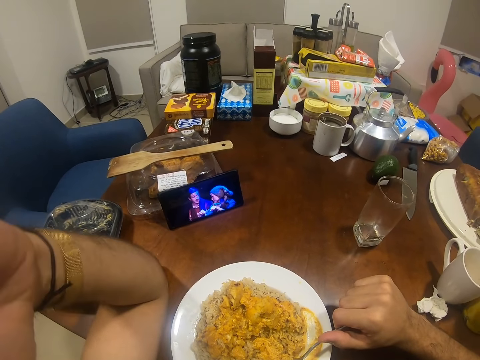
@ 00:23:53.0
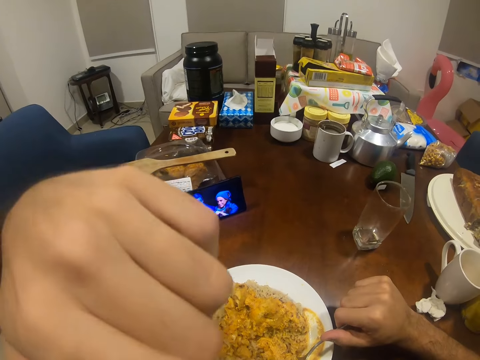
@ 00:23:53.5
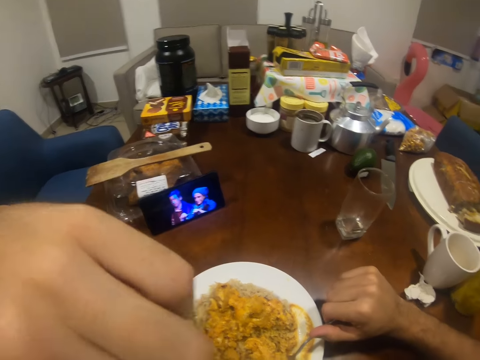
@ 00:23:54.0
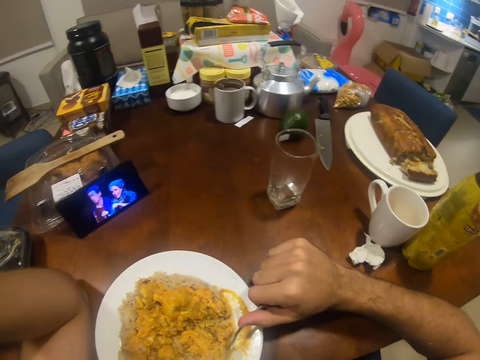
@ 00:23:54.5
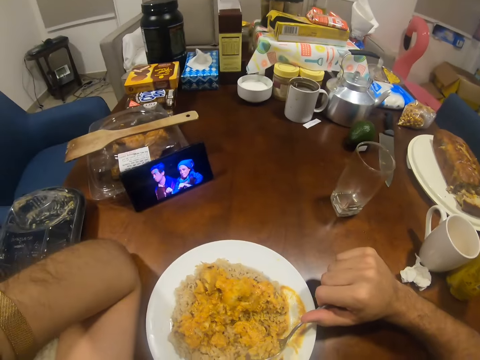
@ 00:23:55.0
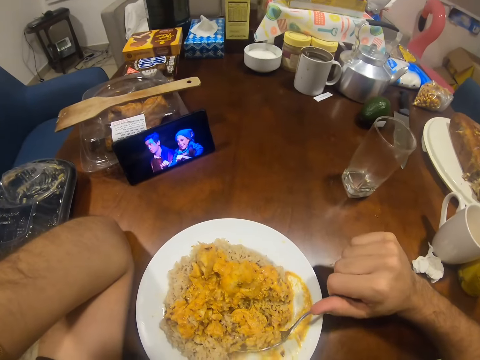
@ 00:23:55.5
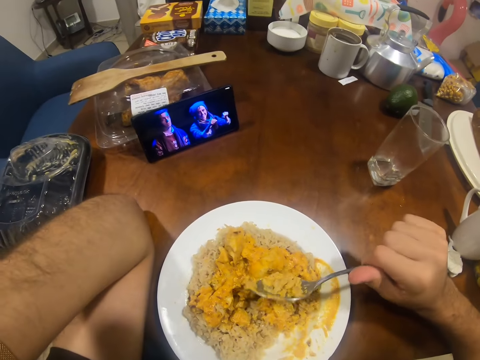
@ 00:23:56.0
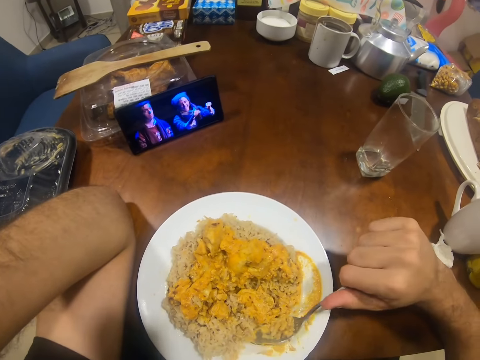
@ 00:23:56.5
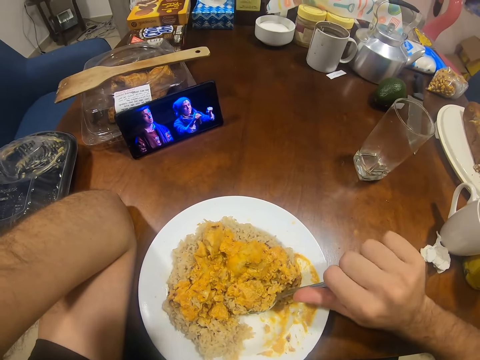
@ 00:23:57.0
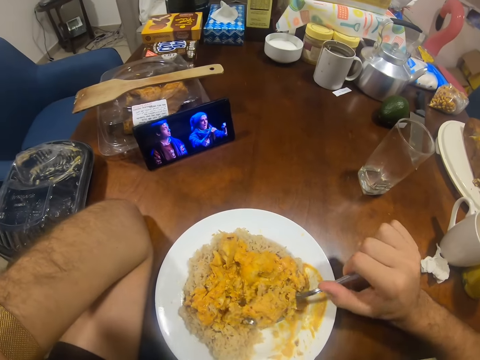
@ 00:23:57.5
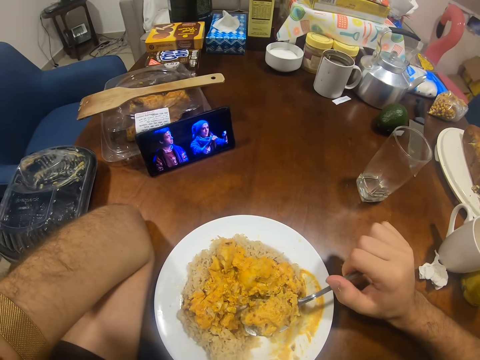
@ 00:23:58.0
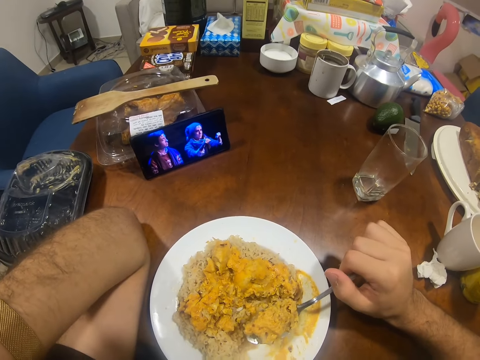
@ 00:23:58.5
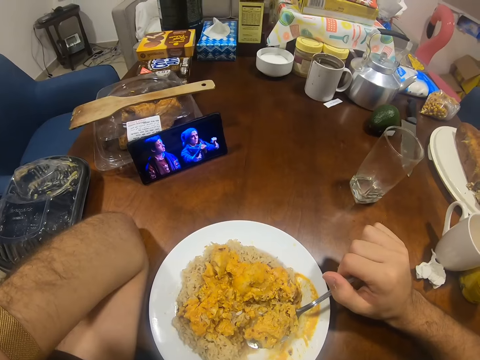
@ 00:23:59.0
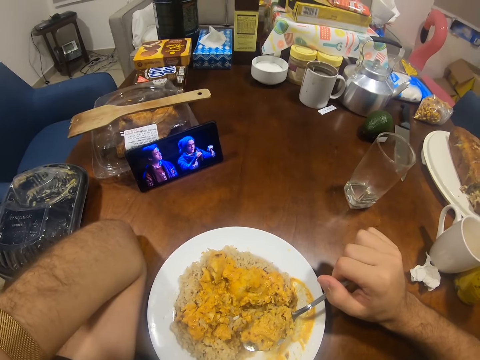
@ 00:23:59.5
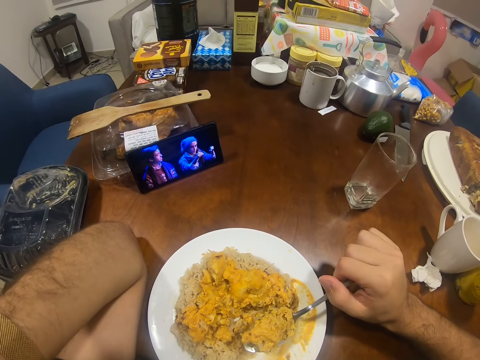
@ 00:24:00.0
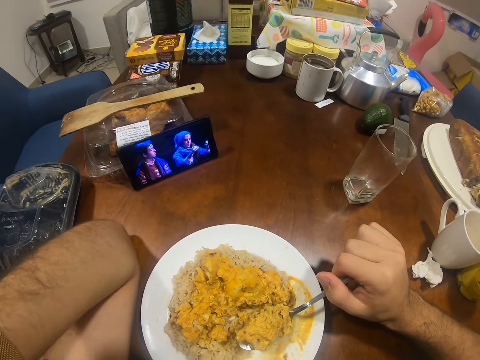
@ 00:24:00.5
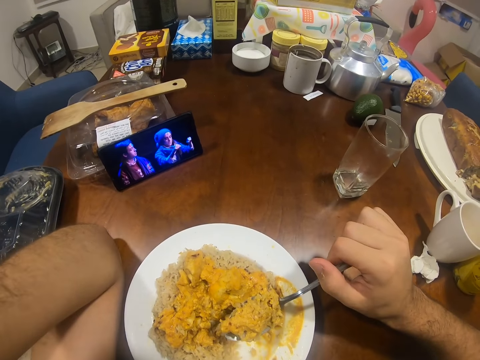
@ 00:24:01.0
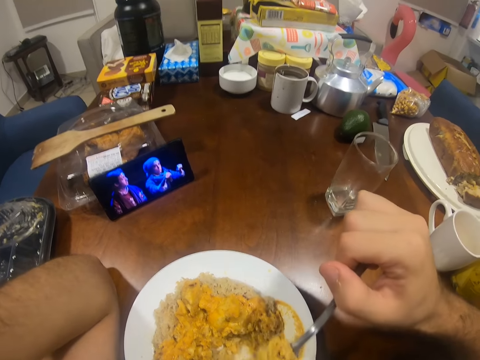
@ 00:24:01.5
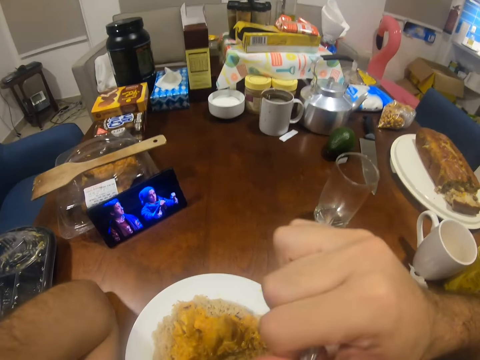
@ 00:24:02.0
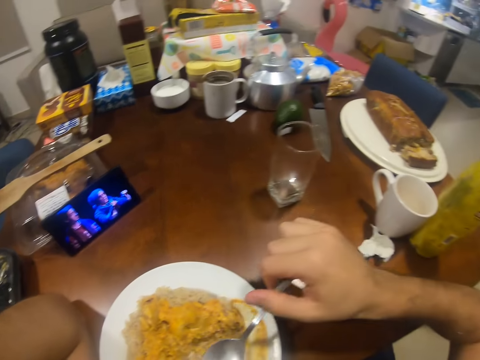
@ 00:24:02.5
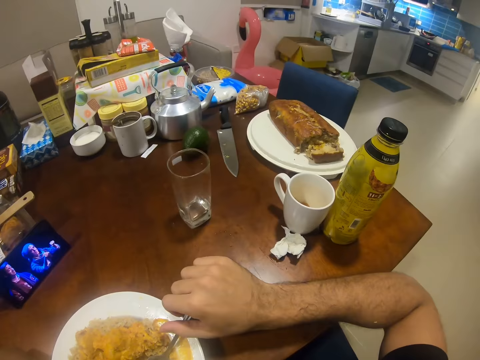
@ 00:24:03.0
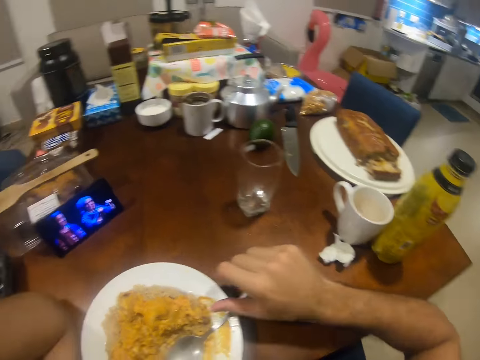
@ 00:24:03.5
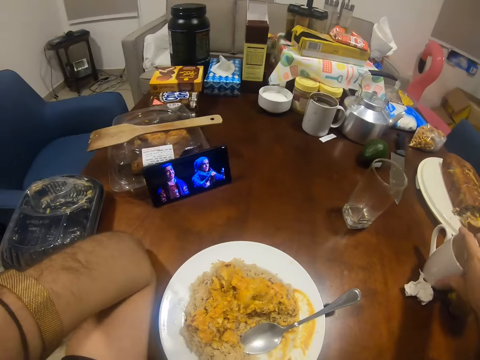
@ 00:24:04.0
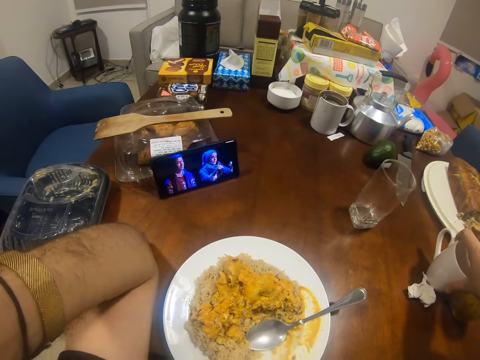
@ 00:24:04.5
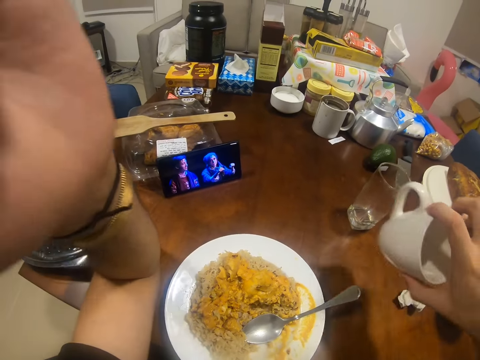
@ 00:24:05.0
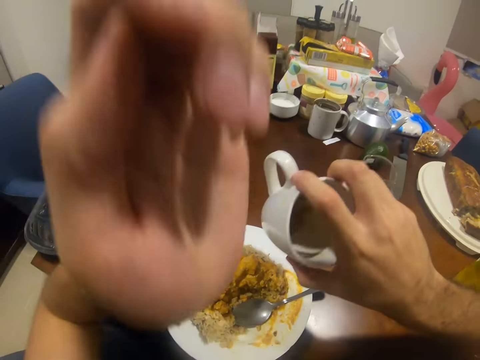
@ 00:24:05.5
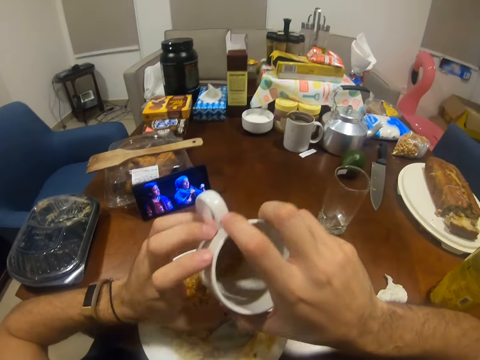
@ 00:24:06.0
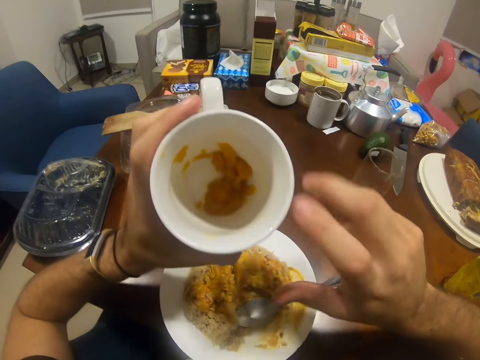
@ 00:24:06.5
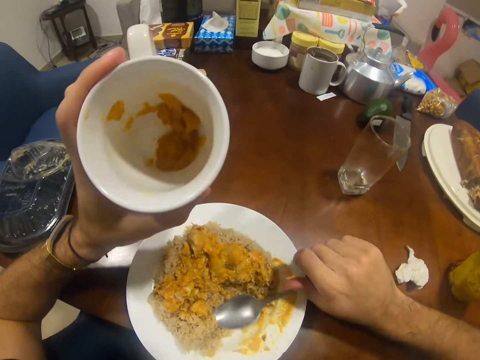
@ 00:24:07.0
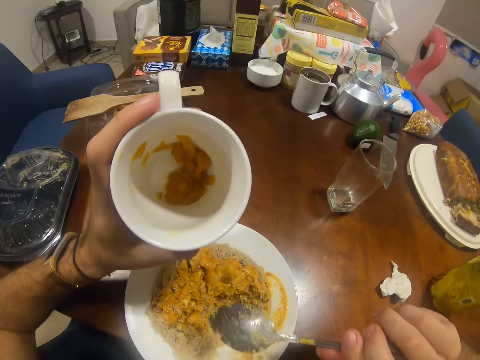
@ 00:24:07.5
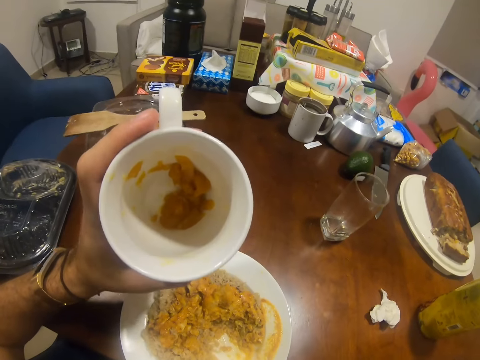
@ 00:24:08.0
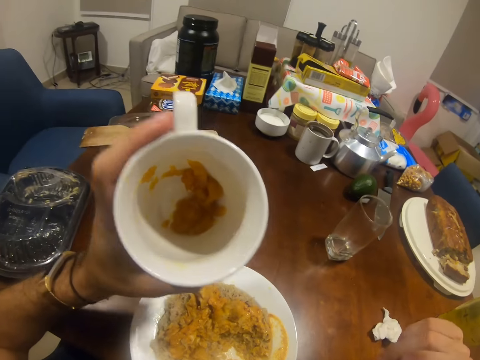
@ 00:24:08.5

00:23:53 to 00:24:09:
The camera wearer scoops food with the spoon. He watches the video on the phone. He eats the food. He drops the spoon on the plate. He watches the video on the phone. He picks up a mug or cup on the table with his right hand. He passes the mug from his right hand to his left hand. He picks up the spoon from the plate with his right hand.

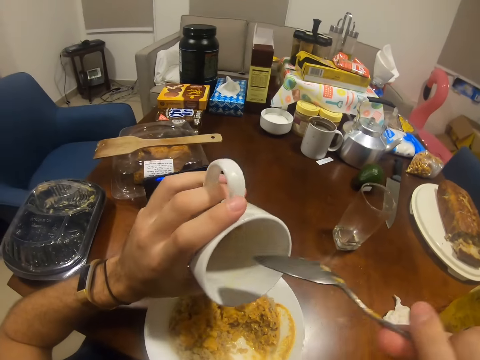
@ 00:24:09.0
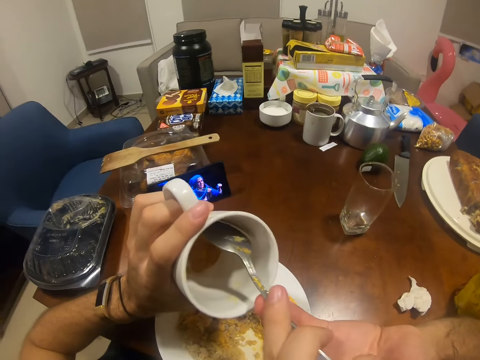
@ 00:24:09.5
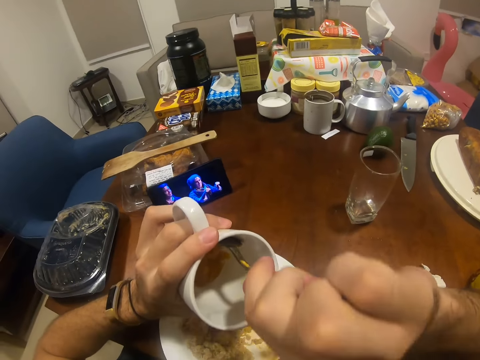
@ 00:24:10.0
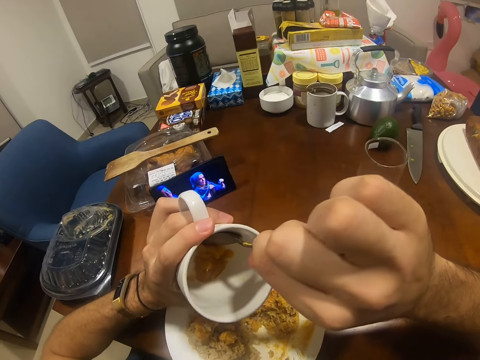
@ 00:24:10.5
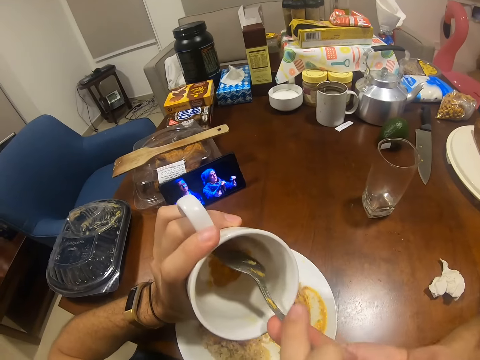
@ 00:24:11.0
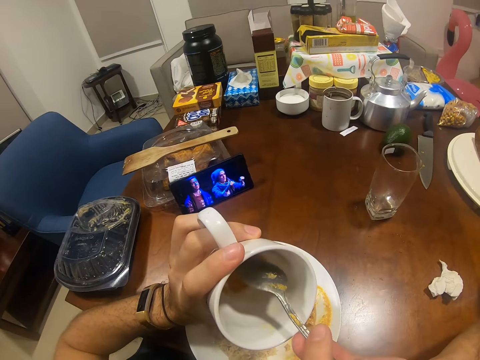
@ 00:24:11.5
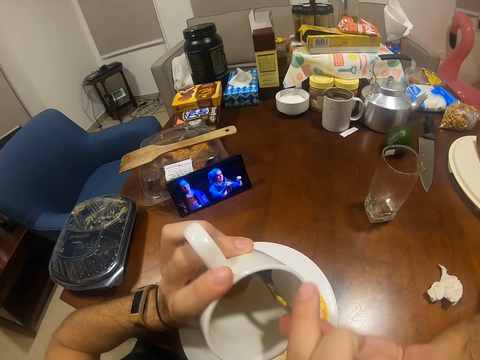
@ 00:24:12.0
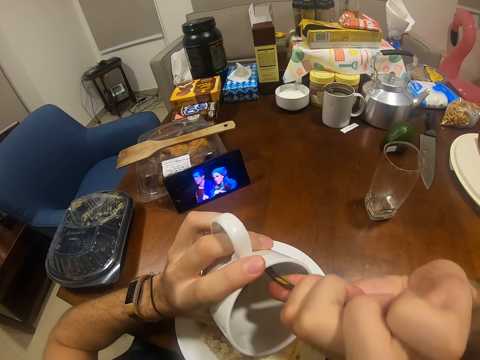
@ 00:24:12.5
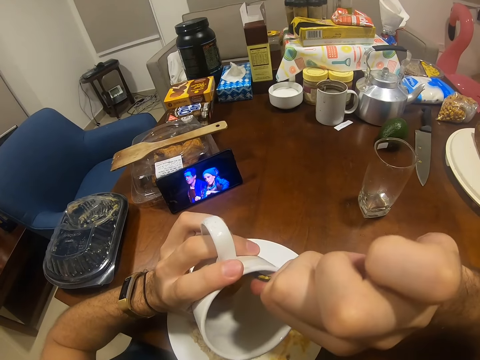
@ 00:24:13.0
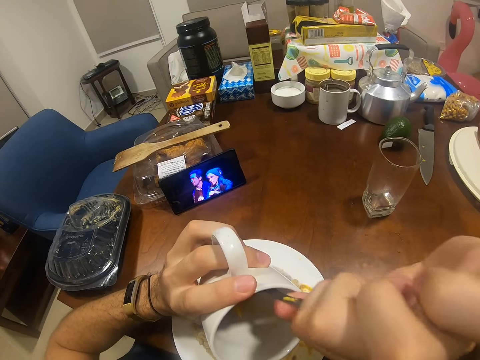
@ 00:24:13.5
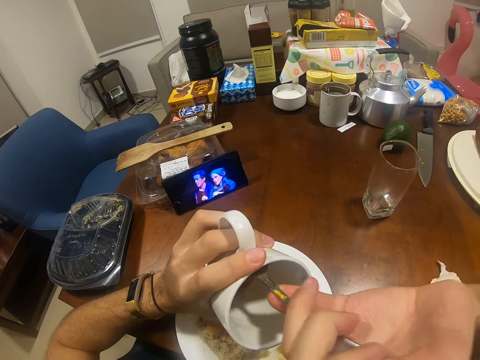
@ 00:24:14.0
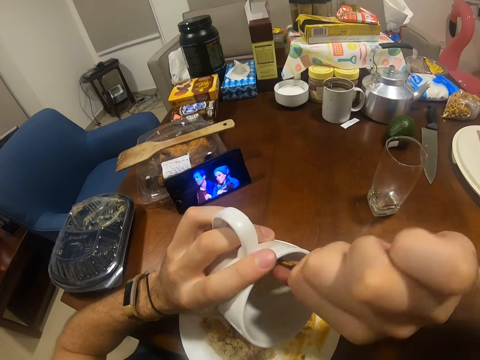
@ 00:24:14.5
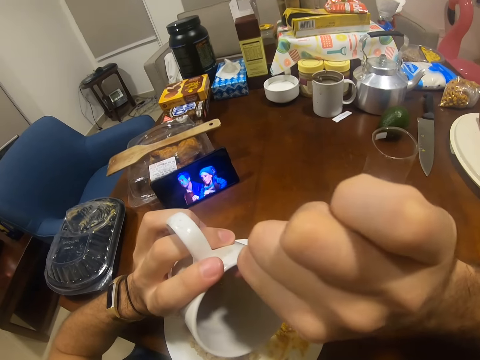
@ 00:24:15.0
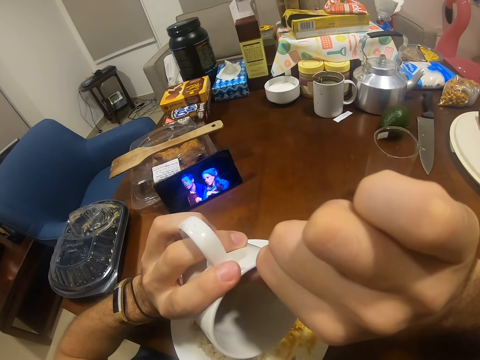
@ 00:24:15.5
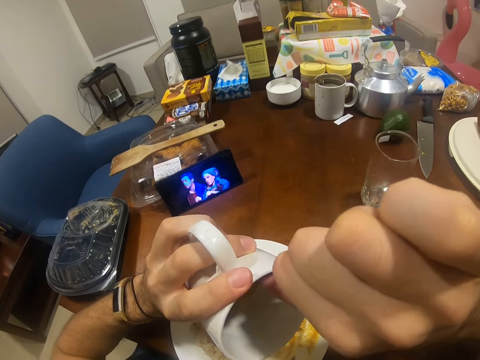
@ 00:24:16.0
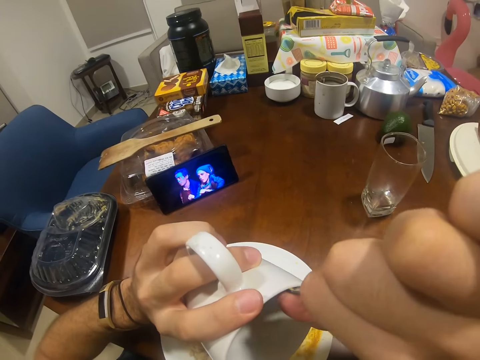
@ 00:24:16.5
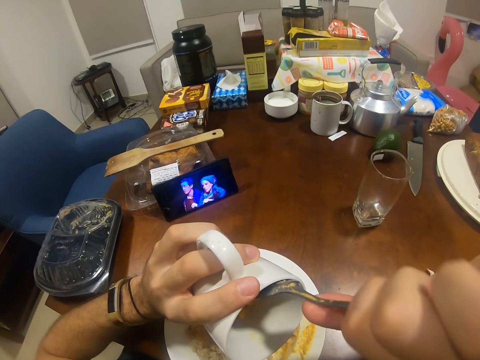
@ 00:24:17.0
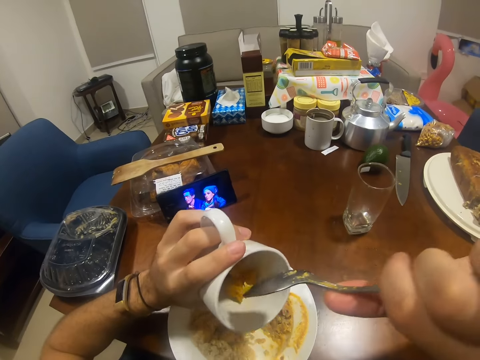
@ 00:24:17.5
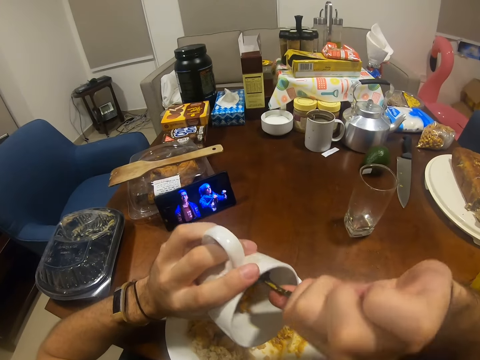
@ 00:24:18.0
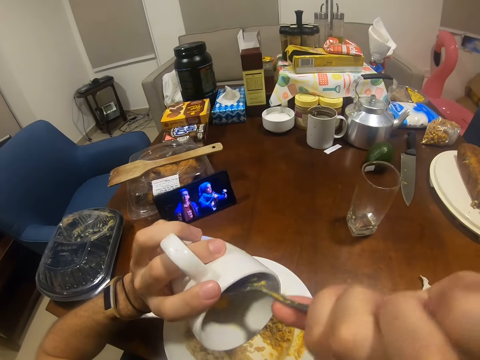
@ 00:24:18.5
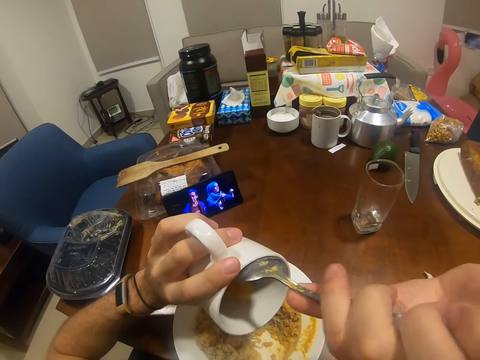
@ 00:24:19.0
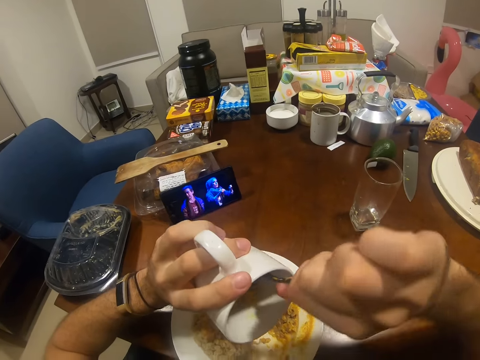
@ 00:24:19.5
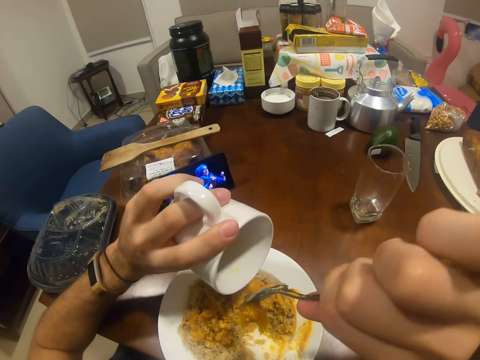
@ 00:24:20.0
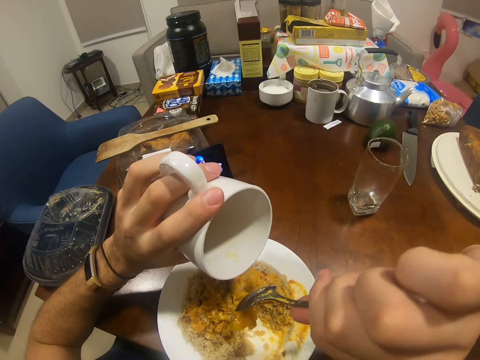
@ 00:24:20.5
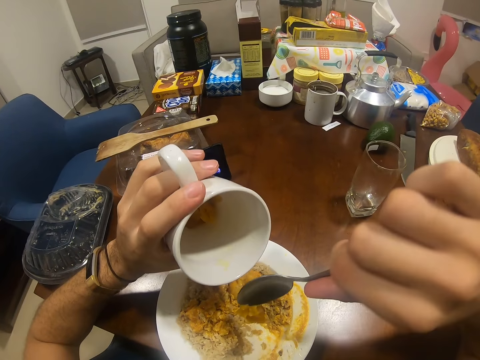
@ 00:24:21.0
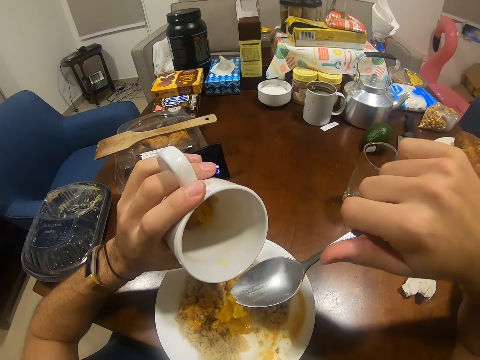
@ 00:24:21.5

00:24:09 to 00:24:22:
The camera wearer removes something from the cup. They empty some sauce from the mug into the plate with the spoon.
